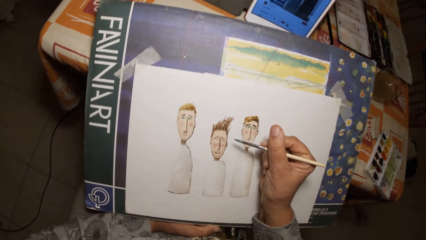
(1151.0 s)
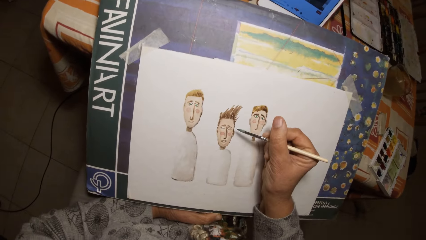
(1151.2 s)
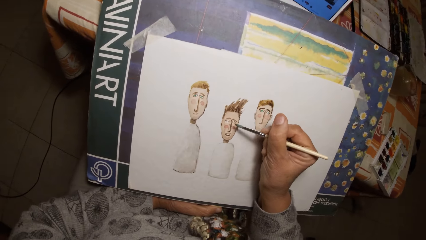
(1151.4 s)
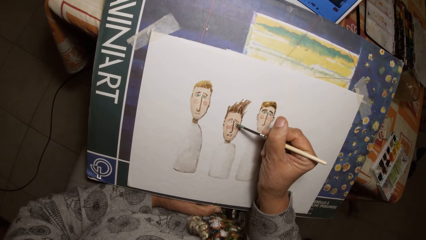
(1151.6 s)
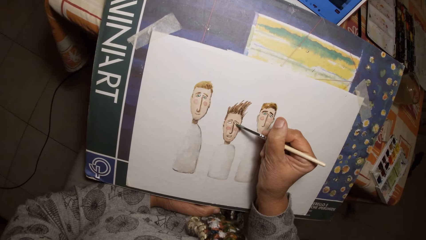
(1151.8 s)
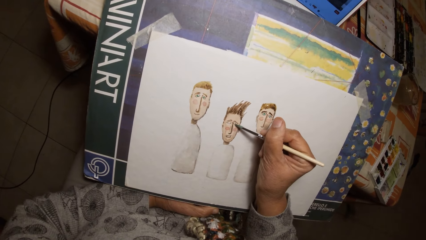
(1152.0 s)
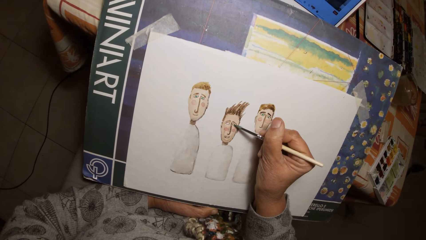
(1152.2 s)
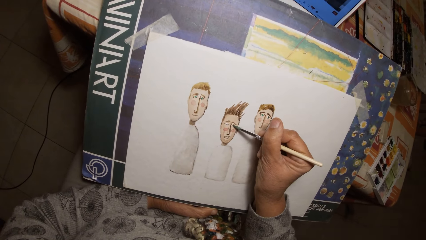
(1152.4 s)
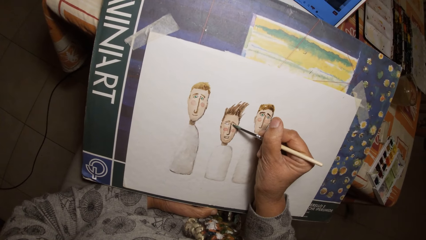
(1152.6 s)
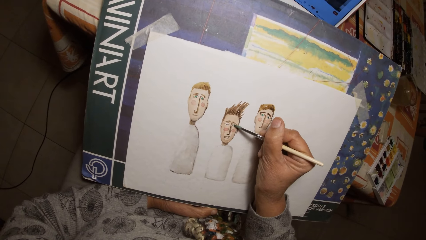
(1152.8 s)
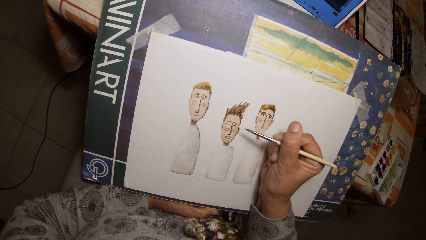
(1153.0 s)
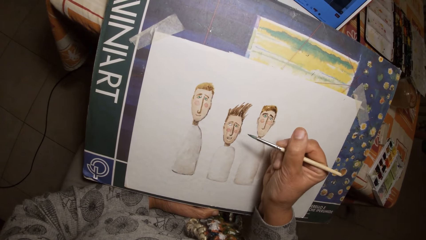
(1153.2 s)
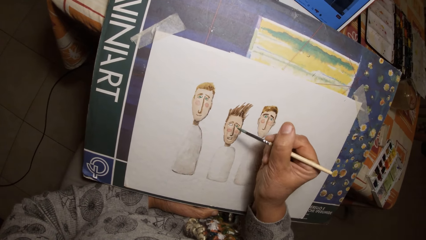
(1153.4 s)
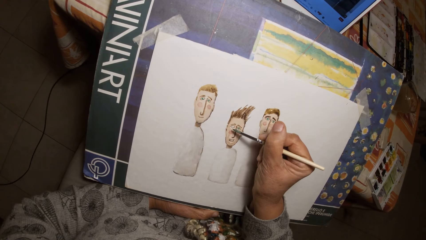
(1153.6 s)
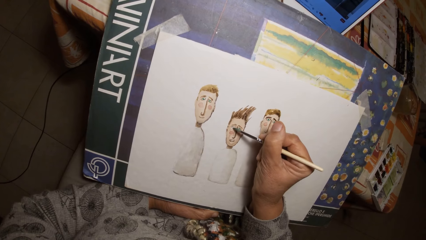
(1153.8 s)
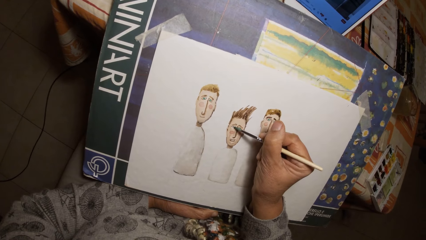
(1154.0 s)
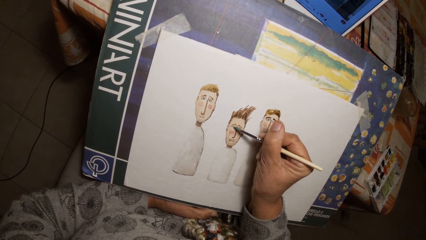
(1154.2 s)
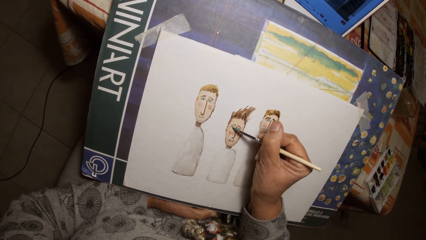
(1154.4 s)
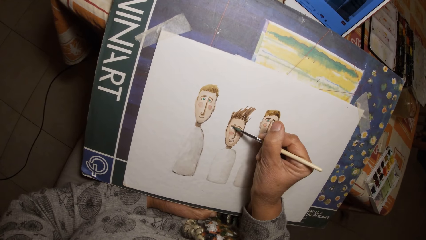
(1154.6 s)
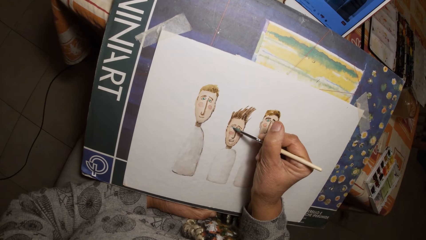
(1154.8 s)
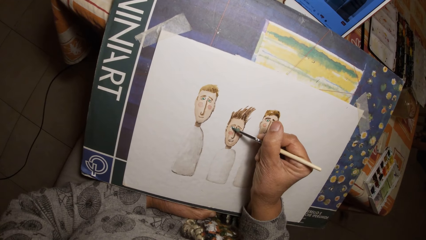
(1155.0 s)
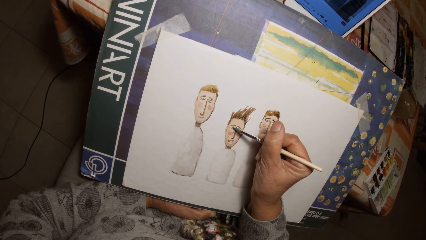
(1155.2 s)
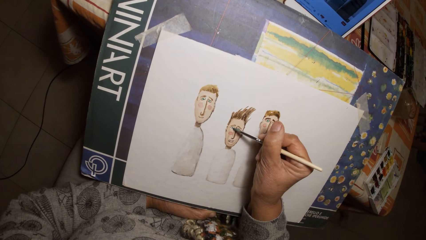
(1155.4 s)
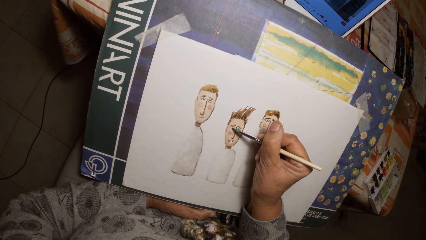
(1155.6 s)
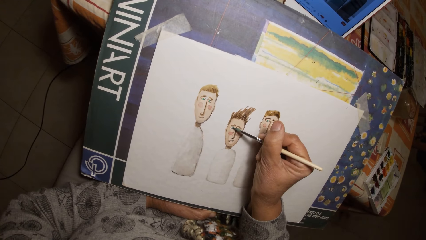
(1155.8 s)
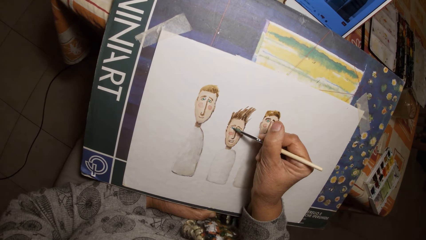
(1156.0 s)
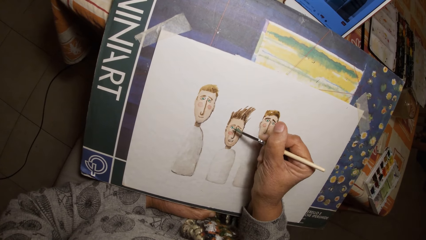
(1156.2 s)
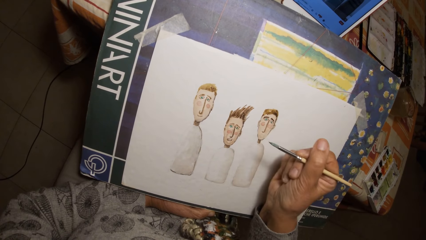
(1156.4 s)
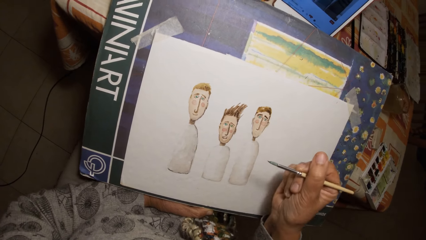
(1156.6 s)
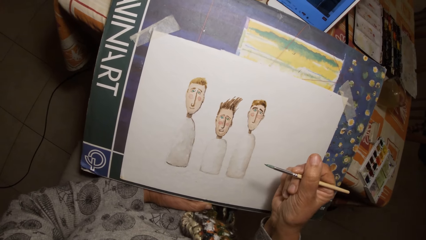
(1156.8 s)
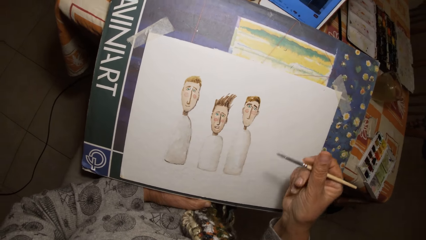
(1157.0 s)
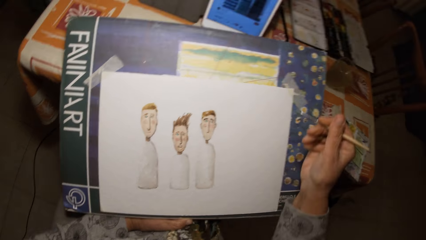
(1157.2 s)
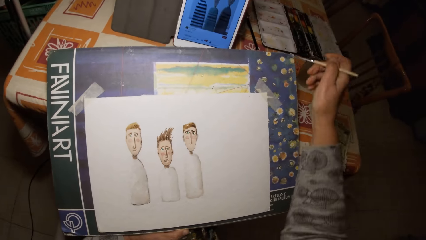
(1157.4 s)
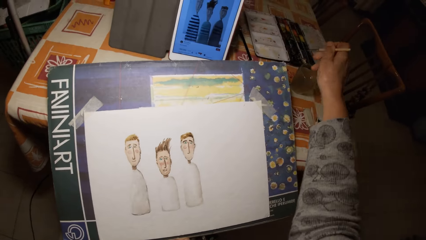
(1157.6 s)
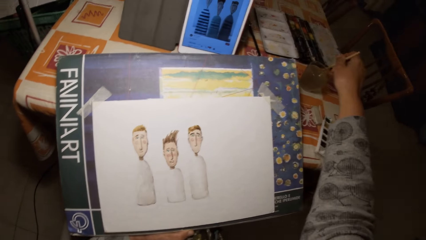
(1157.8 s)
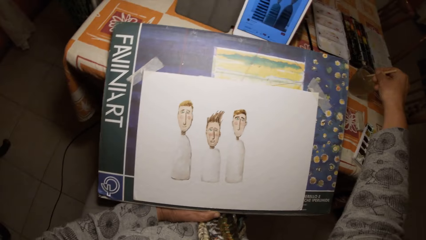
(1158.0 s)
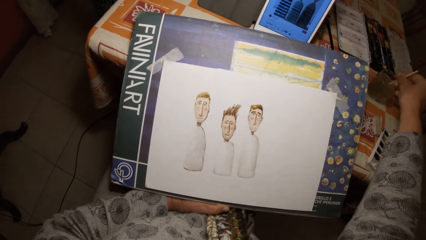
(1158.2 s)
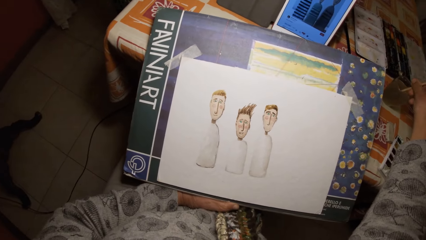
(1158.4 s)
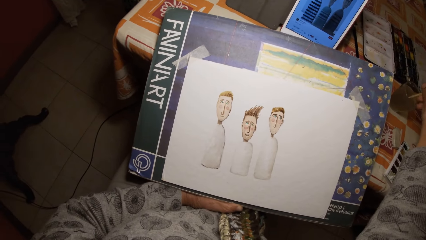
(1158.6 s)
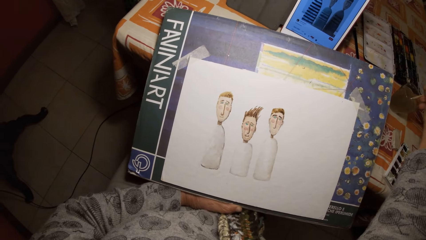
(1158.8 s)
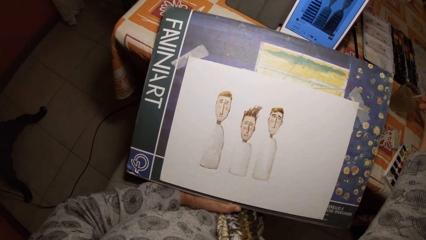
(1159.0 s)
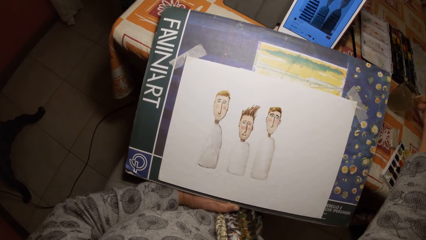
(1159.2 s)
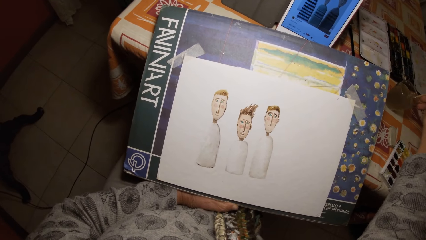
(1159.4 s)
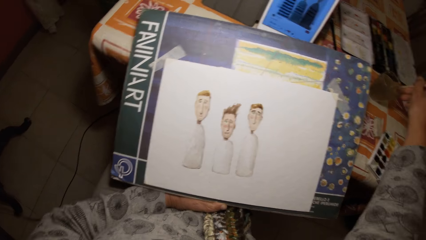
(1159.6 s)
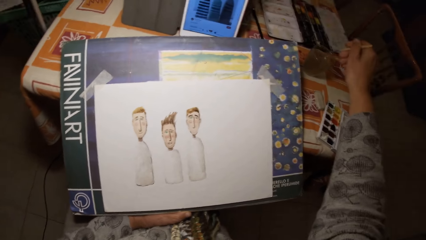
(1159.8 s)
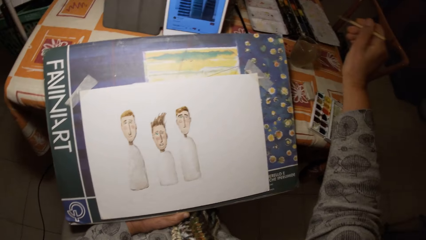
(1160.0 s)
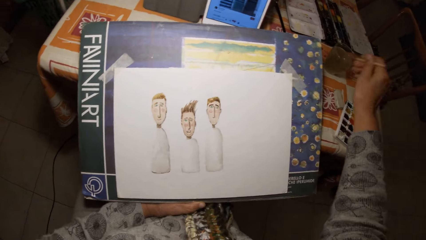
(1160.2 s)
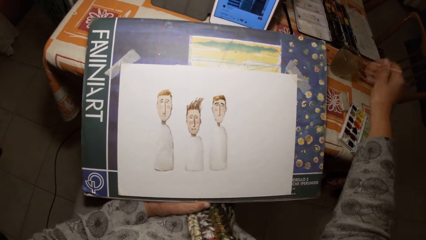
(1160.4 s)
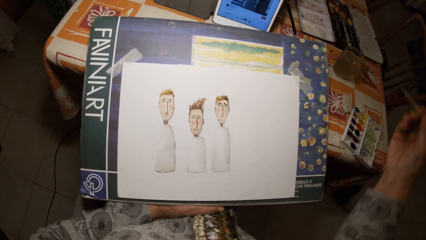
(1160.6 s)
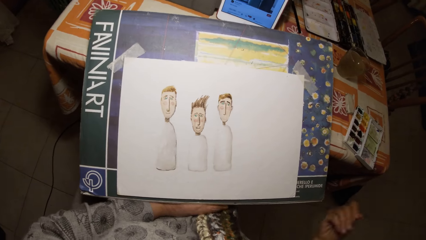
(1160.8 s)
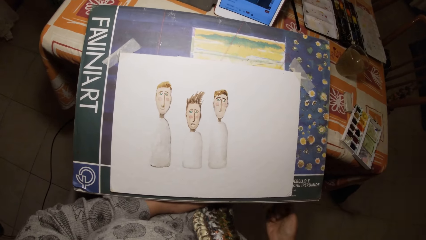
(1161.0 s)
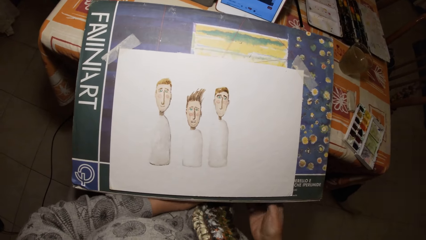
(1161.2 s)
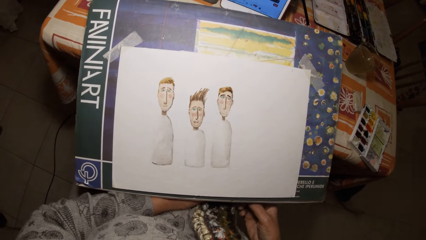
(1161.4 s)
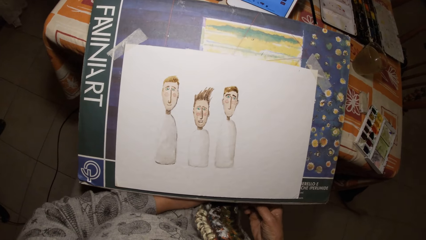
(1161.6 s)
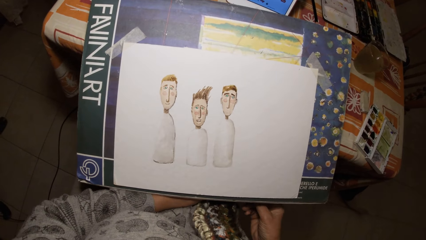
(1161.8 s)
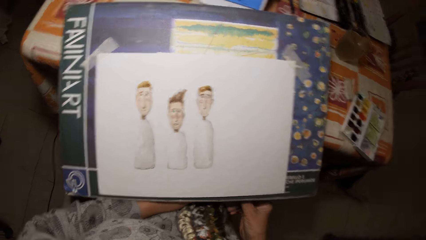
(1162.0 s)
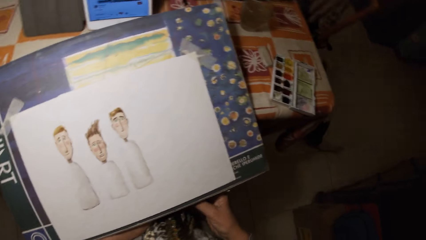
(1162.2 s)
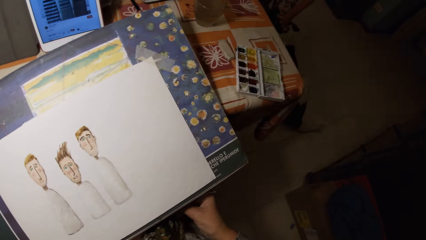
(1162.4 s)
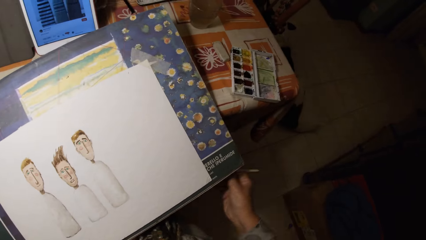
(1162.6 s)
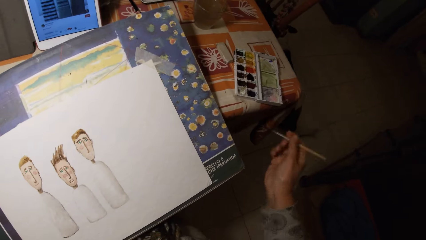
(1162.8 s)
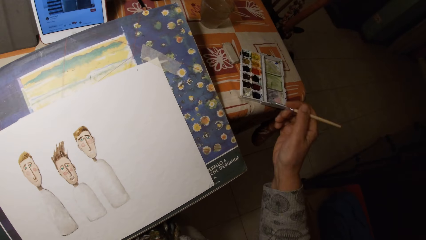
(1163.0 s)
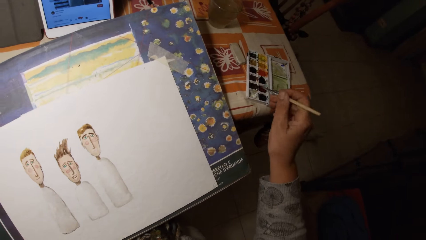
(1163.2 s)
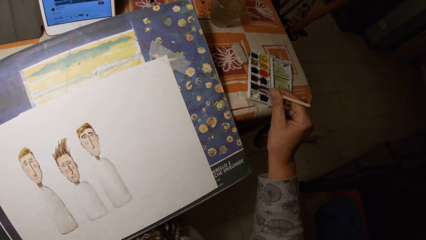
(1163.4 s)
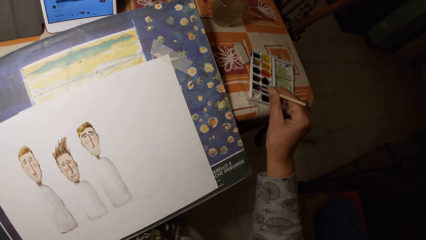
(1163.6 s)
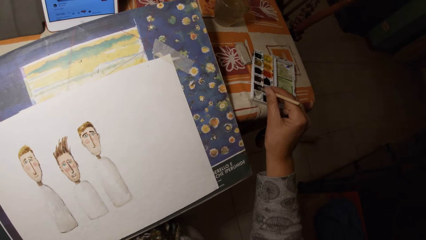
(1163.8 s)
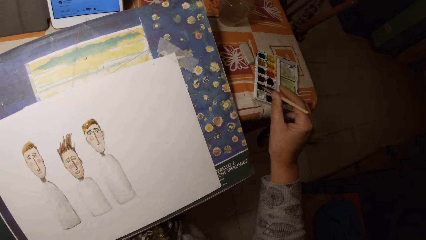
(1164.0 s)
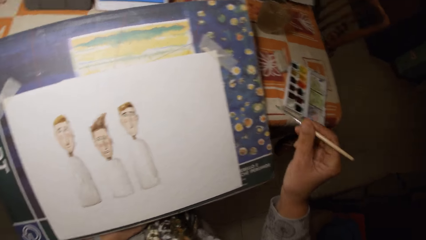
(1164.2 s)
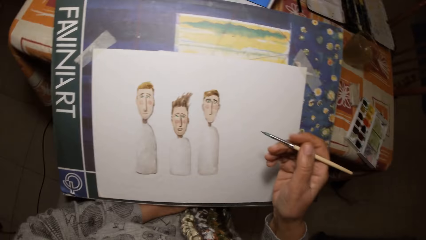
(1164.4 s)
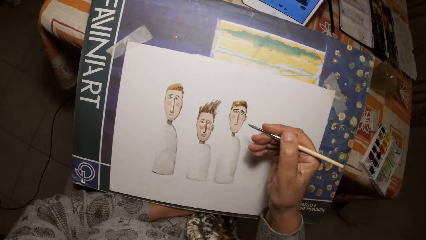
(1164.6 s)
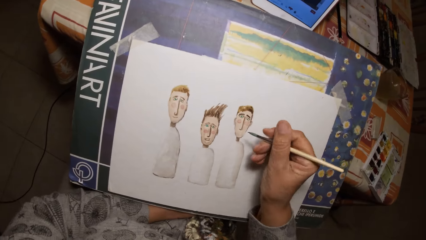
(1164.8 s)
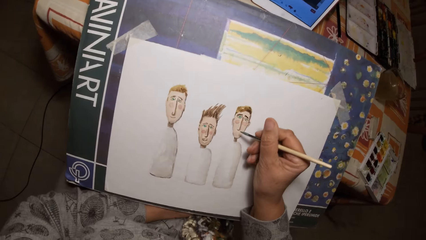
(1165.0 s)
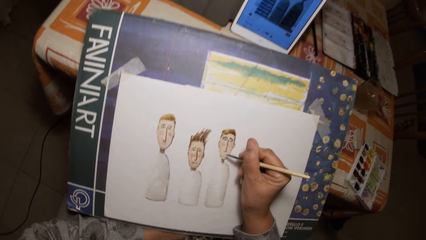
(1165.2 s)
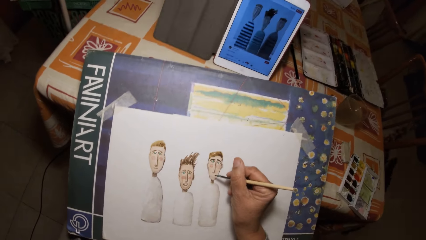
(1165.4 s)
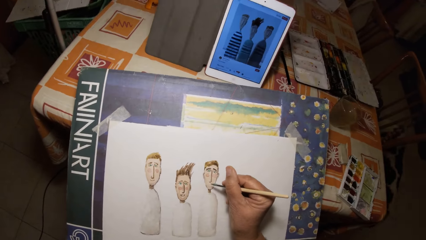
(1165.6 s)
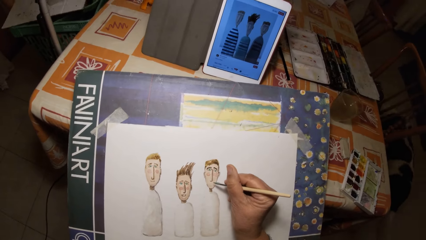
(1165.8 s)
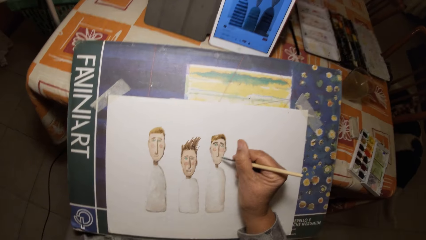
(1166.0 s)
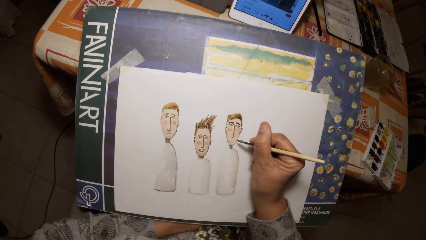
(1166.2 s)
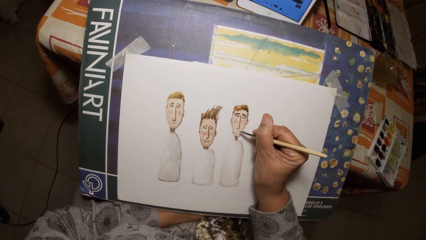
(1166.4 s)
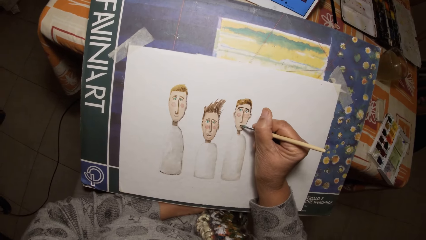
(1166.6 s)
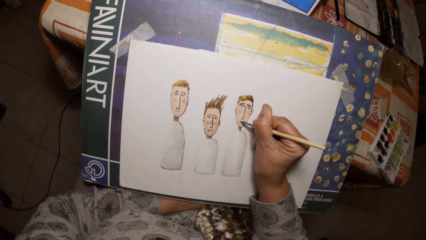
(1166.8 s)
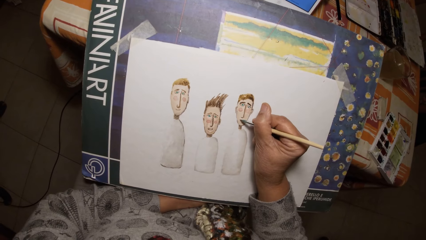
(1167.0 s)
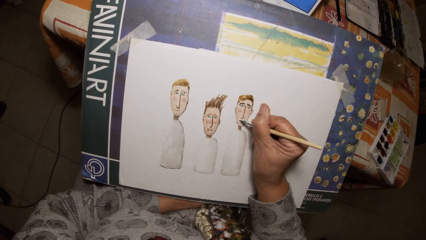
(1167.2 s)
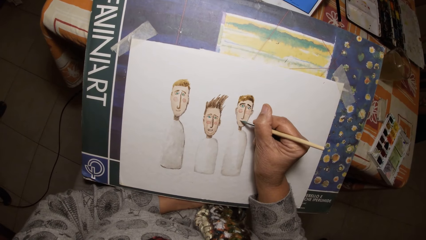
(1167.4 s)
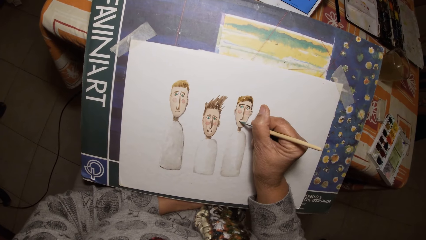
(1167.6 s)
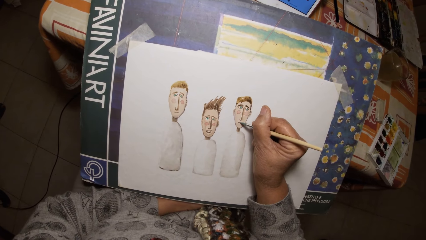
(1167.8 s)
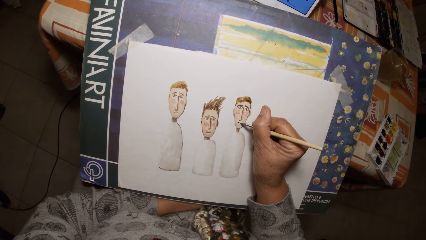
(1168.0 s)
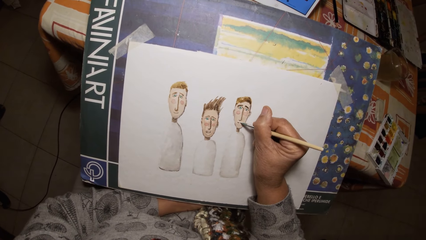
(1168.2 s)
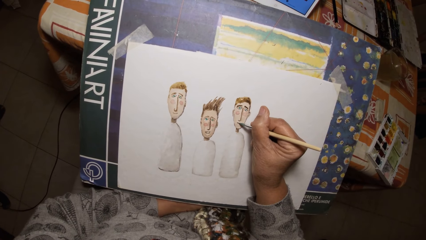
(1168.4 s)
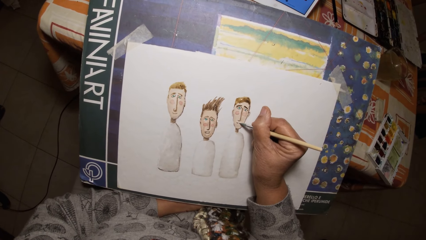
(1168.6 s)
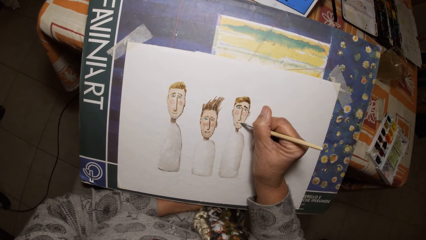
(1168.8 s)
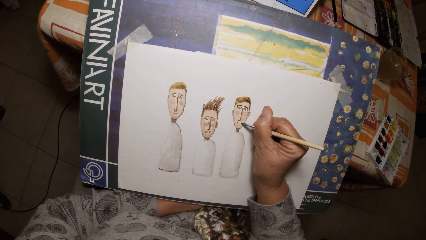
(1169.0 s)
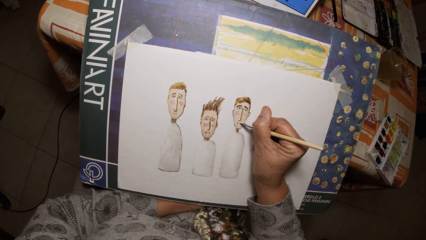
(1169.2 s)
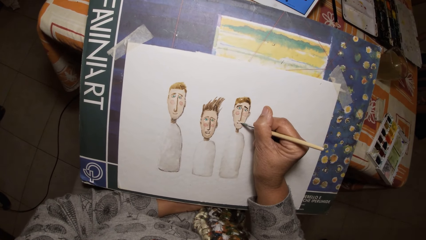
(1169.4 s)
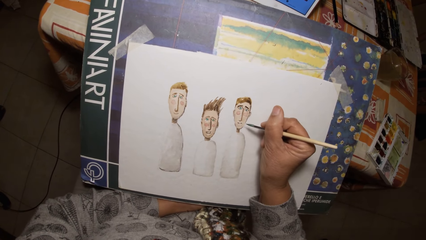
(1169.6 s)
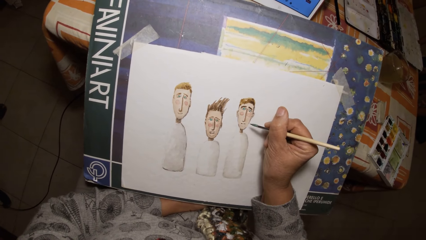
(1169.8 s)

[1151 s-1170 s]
The camera wearer draws on the paper with the painting brush in his right hand. He dips the painting brush in his right hand in the cup of water on a table. He shakes the brush in his right hand. He dips the brush in his right hand in the paint palette on the table. He draws on the paper with the painting brush in his right hand.
